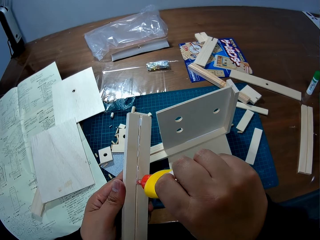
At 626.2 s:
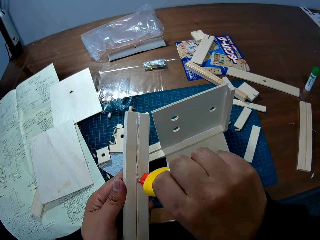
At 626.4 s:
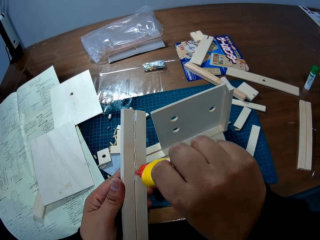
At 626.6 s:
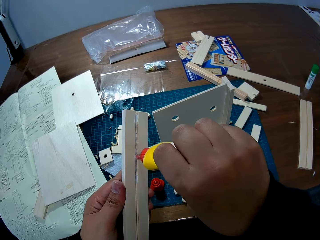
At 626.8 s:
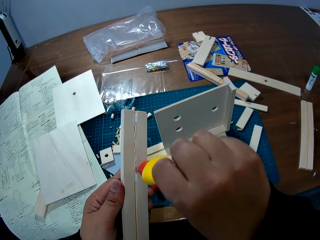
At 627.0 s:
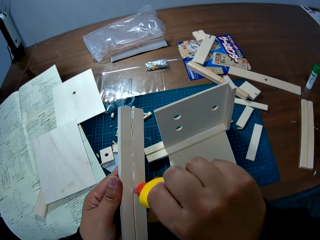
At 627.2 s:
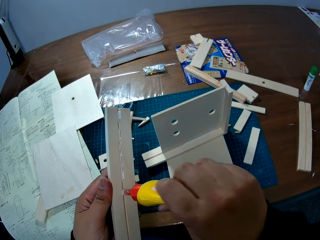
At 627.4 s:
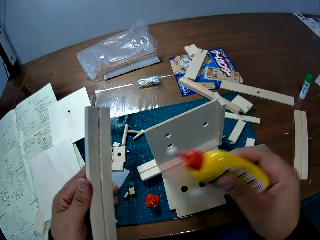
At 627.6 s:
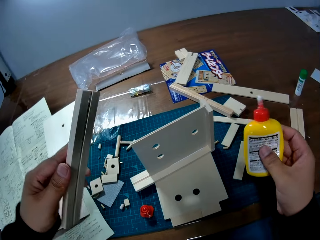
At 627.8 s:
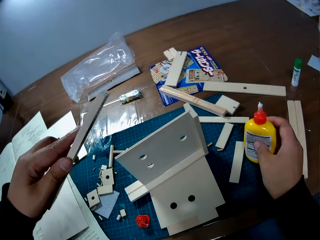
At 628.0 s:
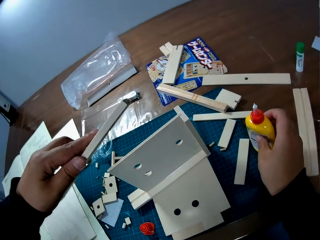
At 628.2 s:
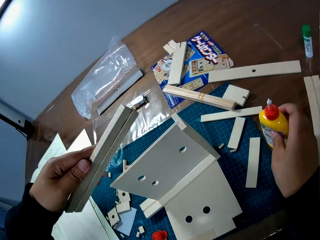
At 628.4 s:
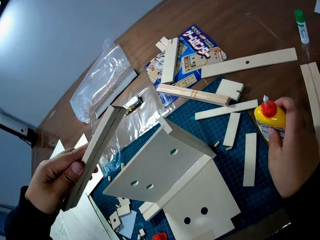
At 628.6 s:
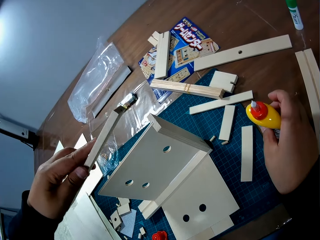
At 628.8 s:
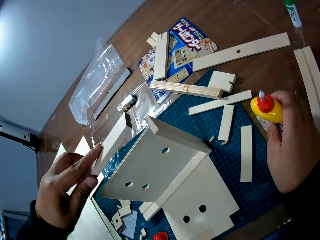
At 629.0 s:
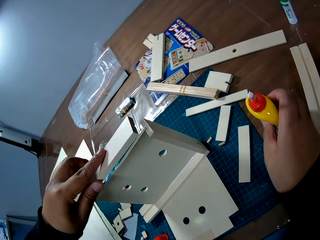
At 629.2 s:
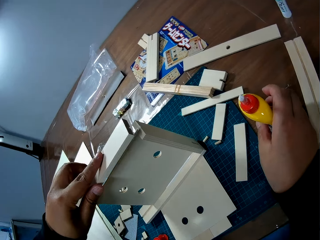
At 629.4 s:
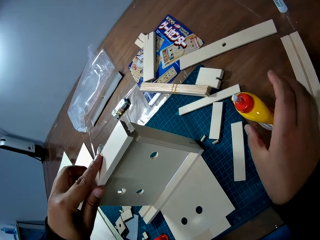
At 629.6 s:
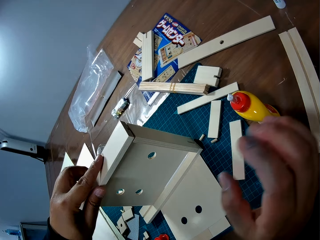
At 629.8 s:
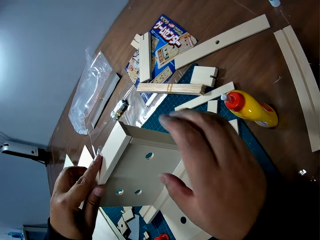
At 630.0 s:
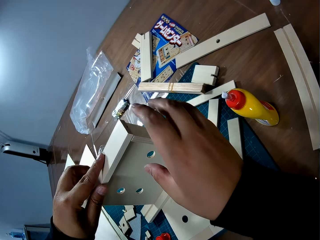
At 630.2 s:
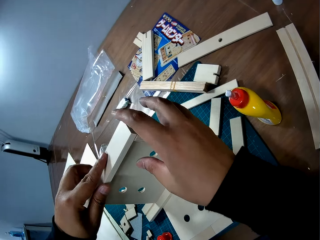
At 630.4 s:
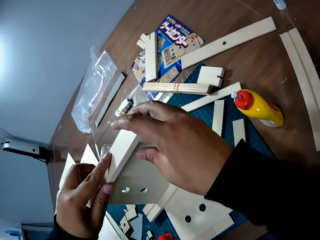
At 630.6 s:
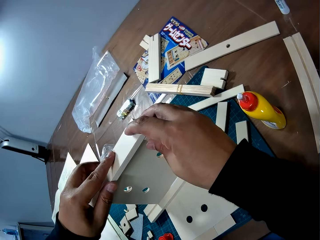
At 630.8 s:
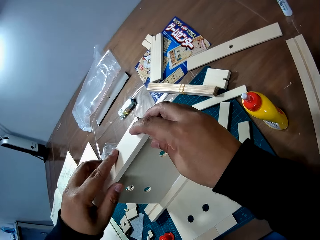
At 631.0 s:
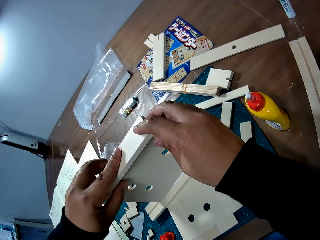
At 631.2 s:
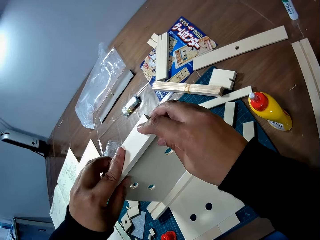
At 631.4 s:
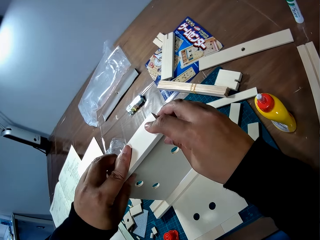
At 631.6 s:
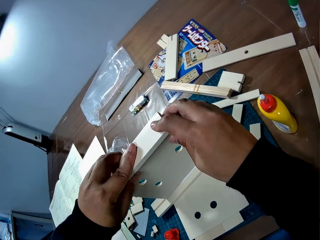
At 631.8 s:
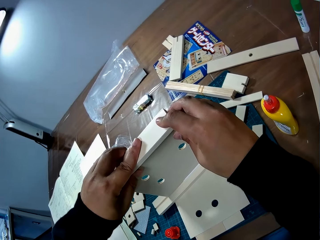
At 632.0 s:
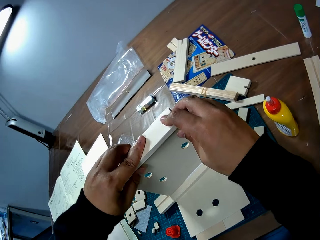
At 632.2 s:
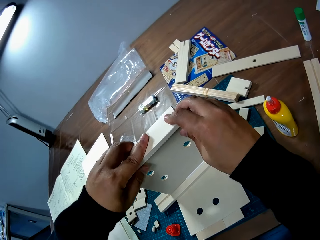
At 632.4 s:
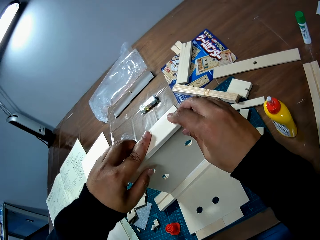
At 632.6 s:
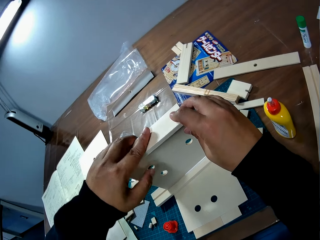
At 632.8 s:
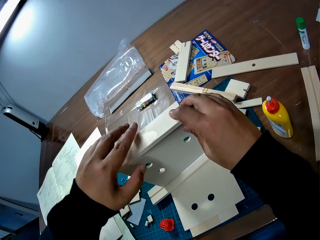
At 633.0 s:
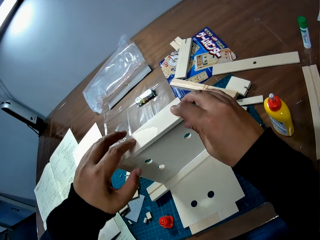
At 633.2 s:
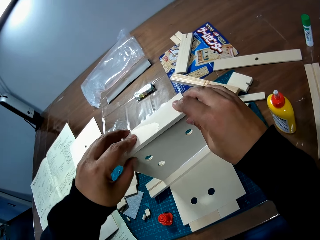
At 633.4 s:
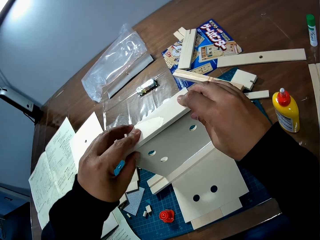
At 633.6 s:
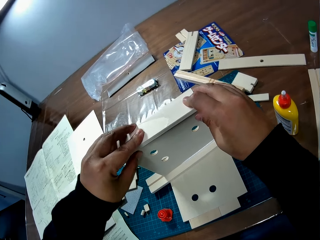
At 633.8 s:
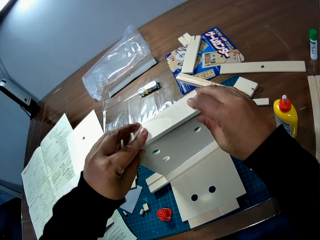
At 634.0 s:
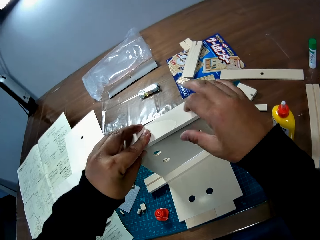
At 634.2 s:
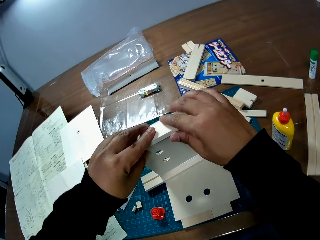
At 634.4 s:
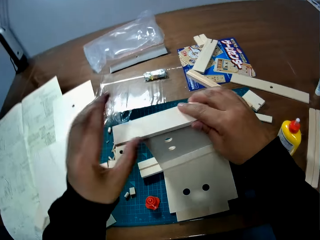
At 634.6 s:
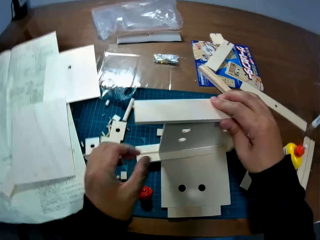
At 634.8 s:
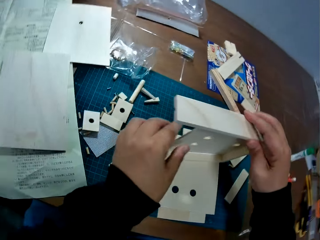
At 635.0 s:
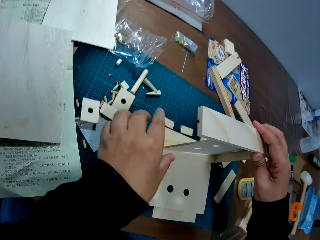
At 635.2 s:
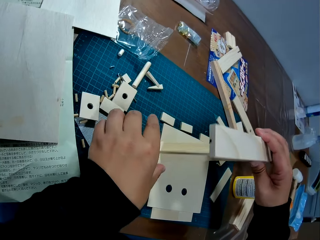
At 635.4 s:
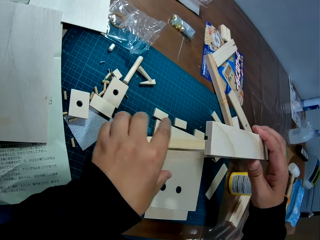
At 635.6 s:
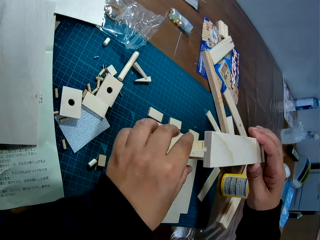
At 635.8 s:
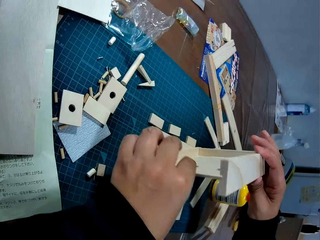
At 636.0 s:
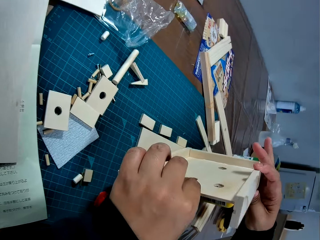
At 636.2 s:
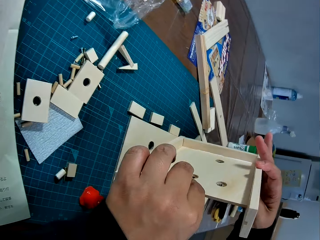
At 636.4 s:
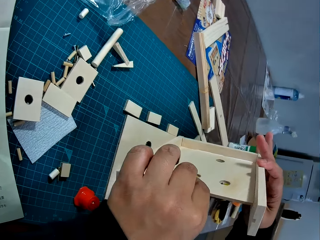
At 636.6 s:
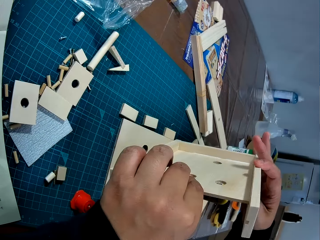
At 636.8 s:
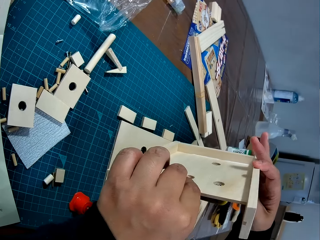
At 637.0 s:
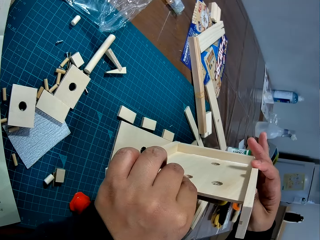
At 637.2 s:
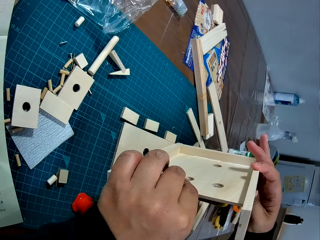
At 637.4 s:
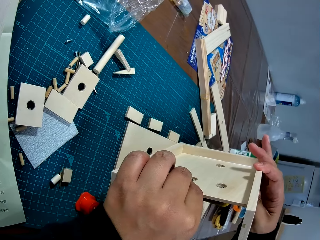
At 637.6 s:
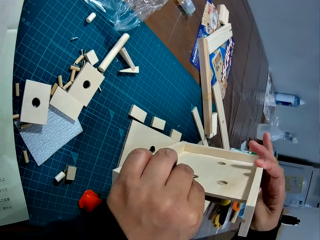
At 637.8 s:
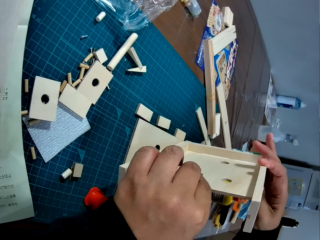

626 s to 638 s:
The camera wearer drops the bottle of glue on the table. He attaches the piece of wood to the woodwork on the table. He holds the woodwork with both his hands.

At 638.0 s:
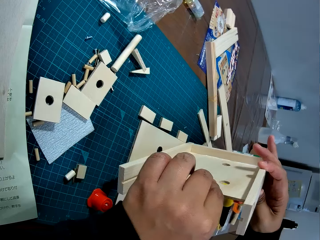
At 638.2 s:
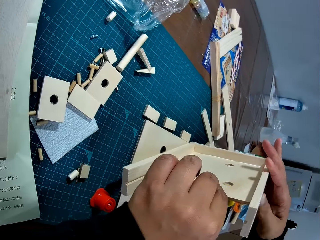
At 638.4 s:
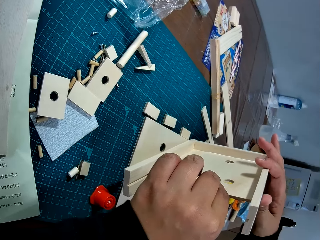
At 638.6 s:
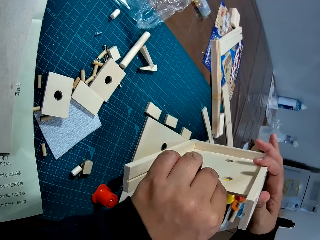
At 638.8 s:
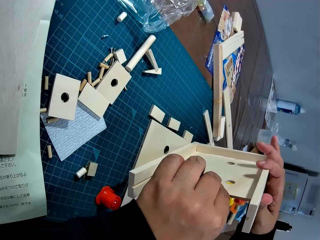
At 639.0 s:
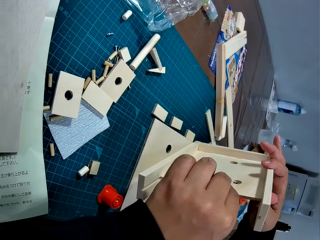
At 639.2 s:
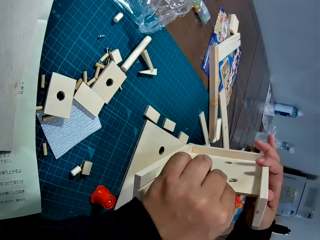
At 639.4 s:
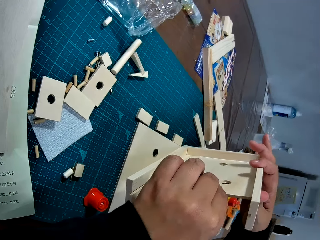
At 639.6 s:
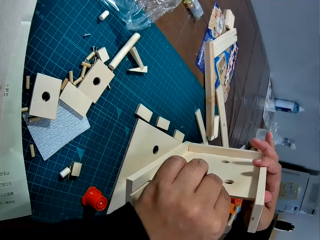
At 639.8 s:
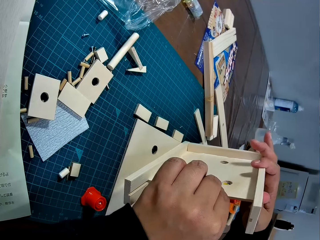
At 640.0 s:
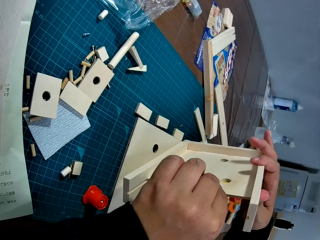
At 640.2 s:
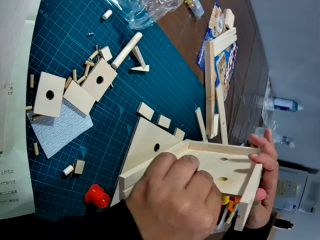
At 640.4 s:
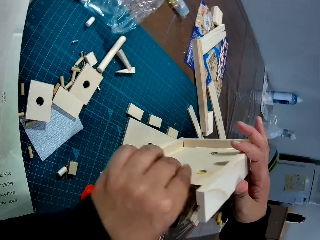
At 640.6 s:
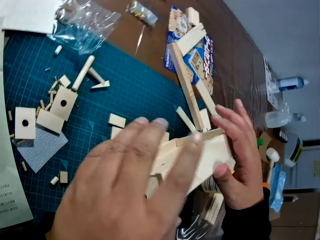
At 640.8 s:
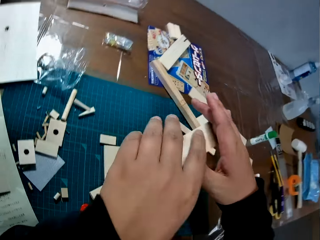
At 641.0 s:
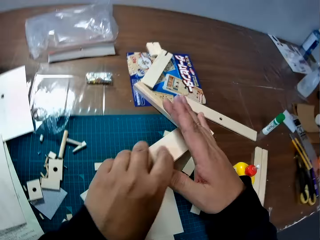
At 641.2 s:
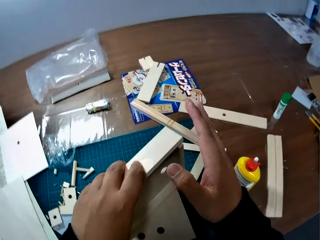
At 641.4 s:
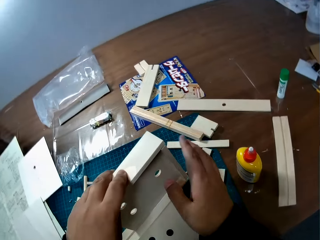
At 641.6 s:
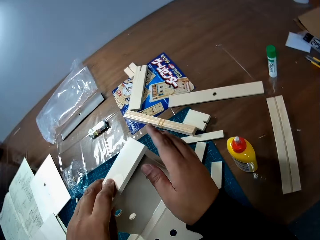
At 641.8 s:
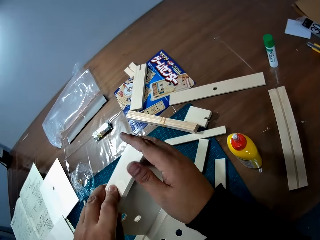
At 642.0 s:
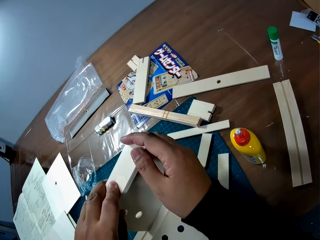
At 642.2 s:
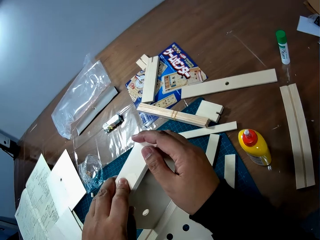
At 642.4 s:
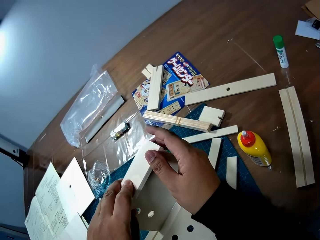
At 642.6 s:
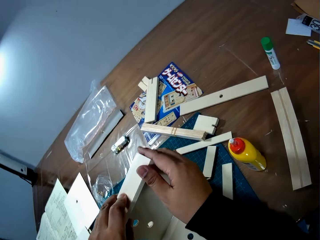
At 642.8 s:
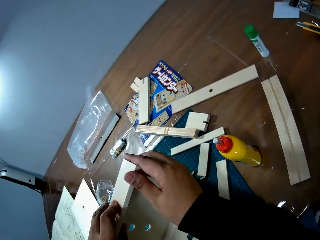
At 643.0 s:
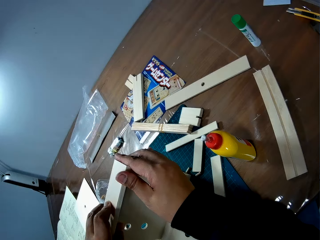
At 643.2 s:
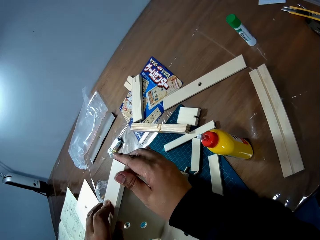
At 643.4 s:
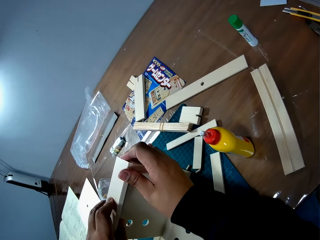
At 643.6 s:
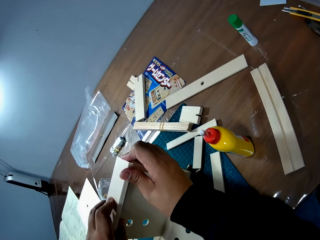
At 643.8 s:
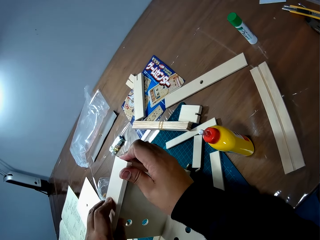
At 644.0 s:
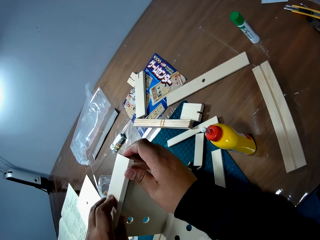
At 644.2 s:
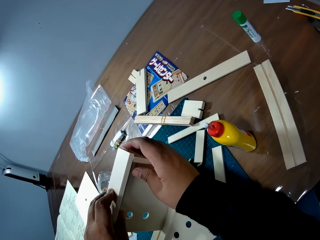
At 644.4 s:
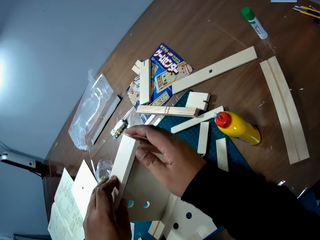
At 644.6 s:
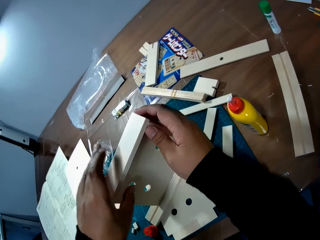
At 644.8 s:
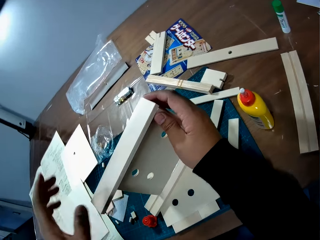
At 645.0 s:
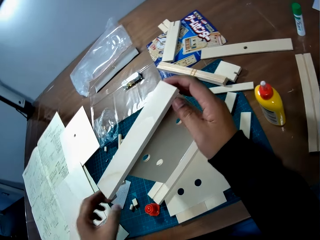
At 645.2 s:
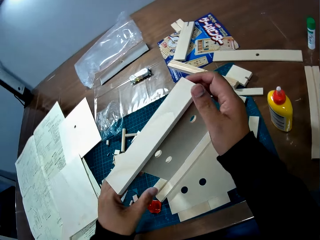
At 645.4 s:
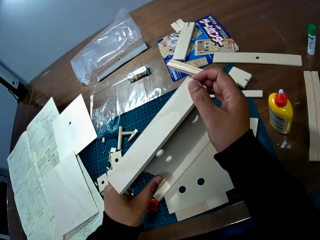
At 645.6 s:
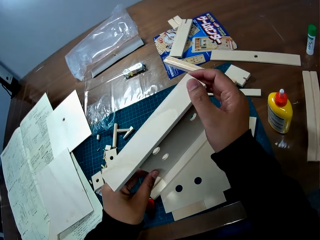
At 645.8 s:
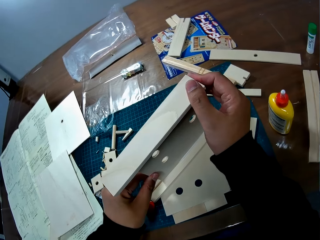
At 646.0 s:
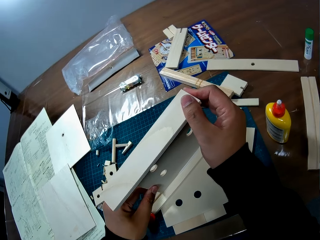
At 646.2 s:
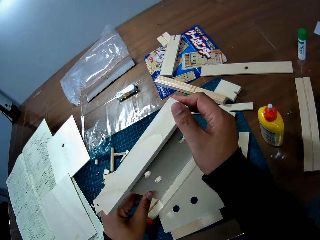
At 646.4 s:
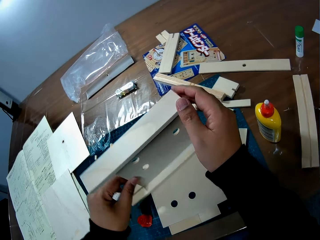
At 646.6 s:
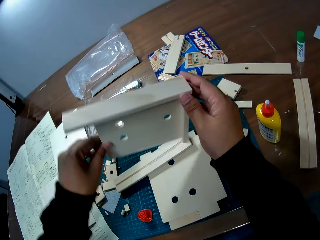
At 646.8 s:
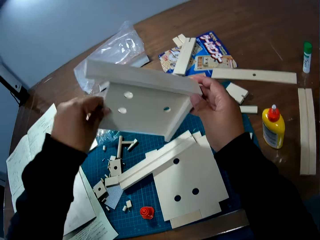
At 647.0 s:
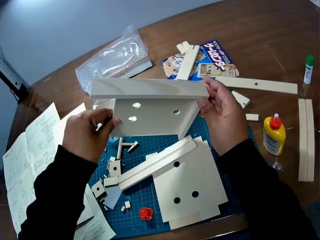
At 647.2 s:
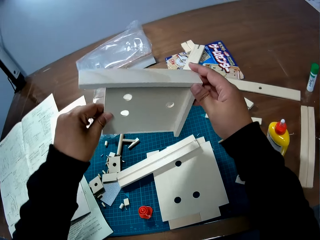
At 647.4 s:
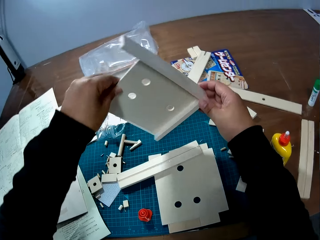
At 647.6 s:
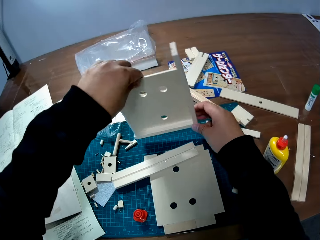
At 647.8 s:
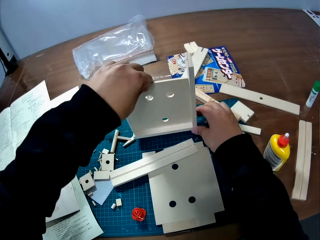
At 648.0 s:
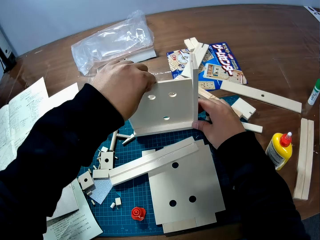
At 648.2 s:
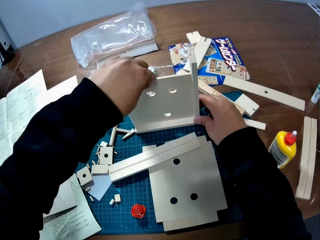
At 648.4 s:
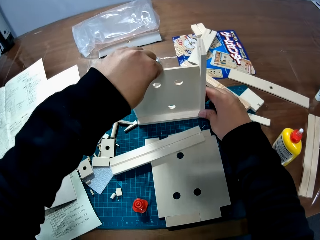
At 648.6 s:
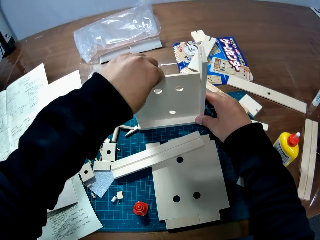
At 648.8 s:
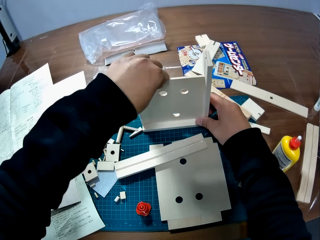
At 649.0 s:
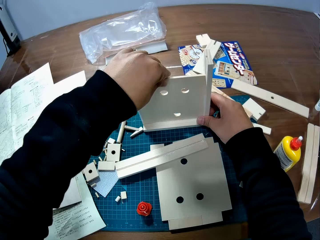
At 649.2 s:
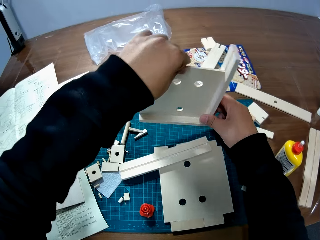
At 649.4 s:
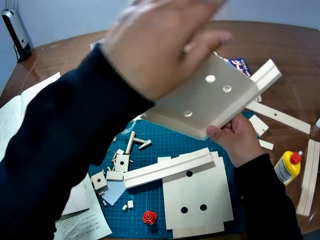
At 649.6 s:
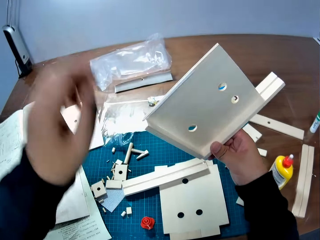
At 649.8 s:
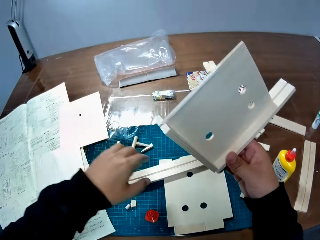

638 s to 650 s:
The camera wearer picks up the woodwork from the table. They turn the piece of model. They stand the woodwork on the table. They pick up the woodwork from the table.
